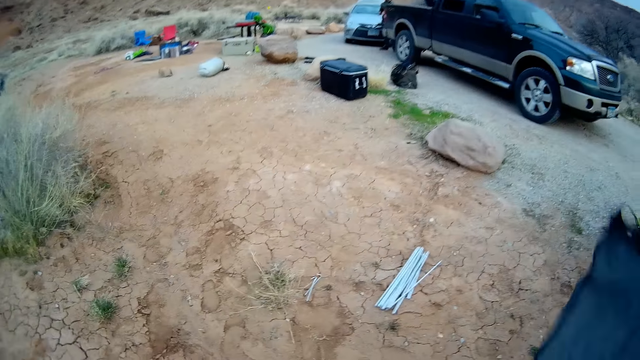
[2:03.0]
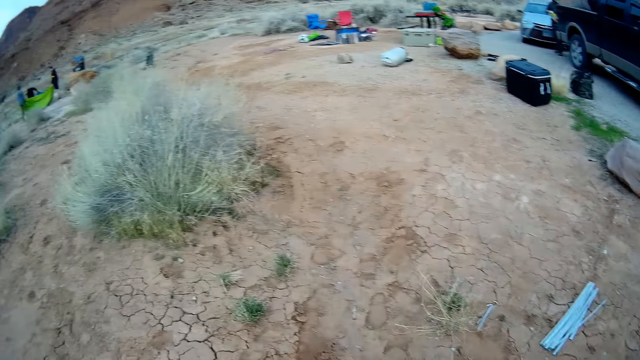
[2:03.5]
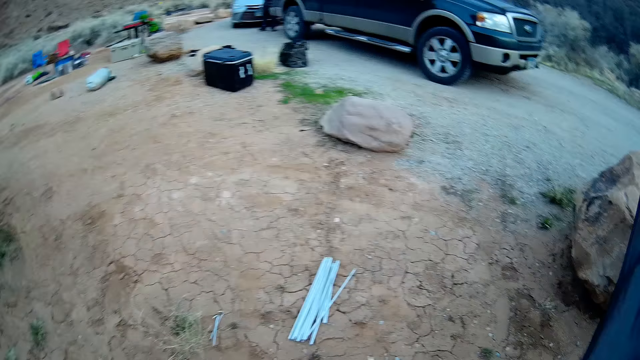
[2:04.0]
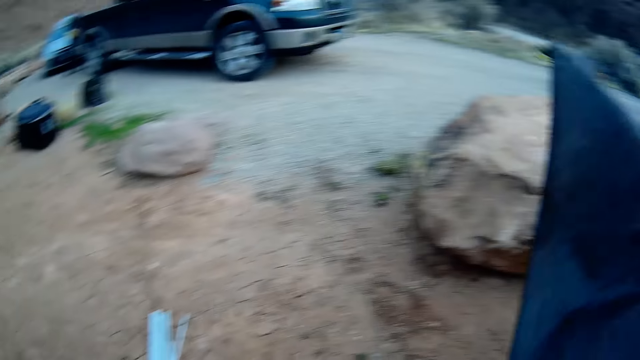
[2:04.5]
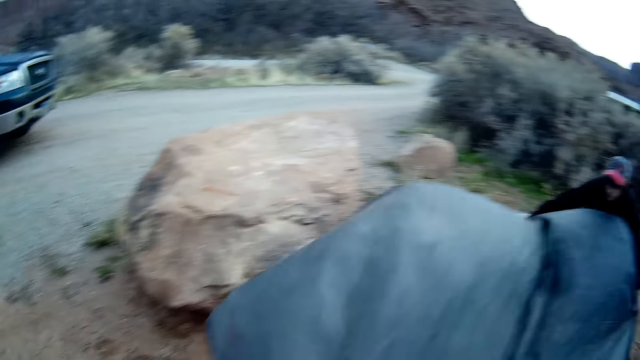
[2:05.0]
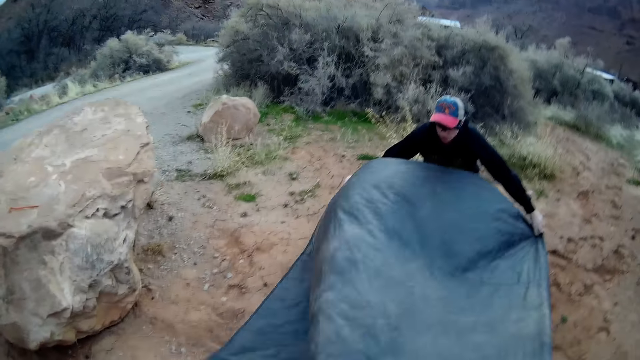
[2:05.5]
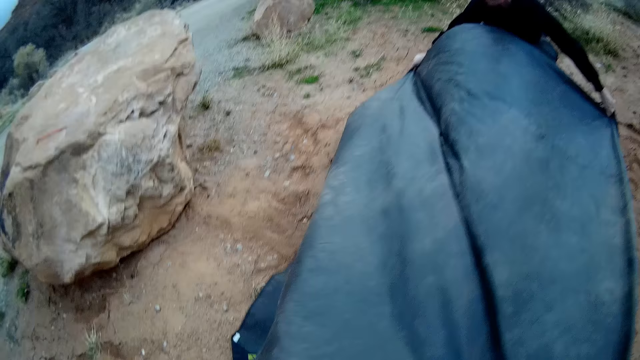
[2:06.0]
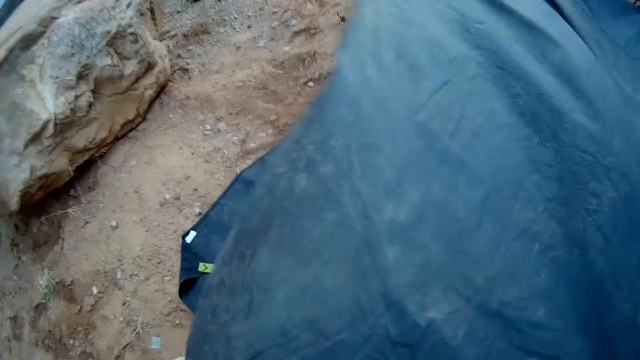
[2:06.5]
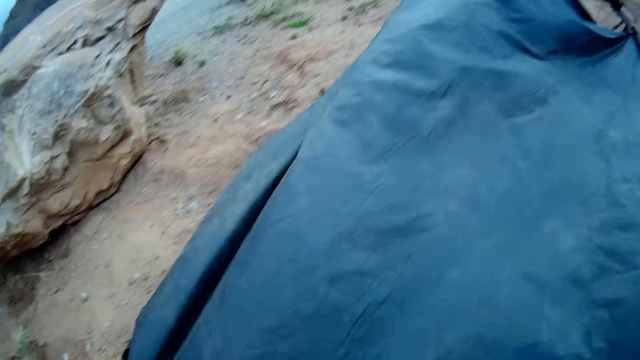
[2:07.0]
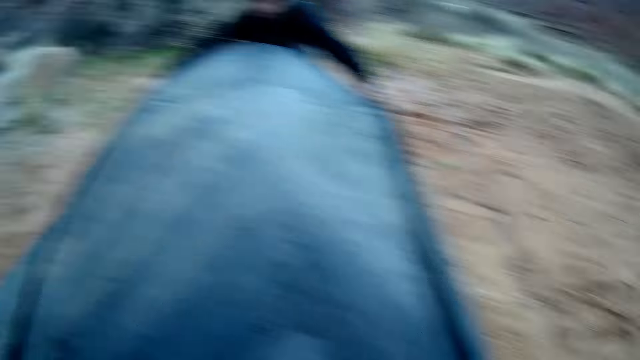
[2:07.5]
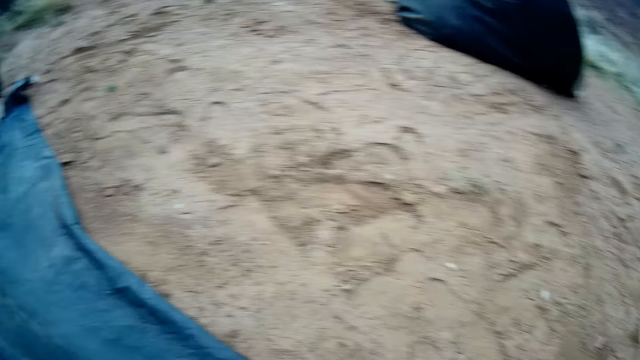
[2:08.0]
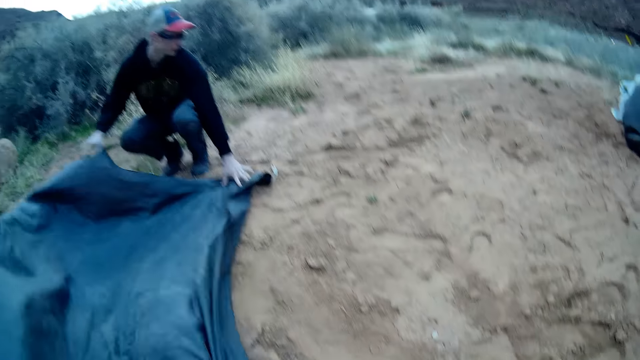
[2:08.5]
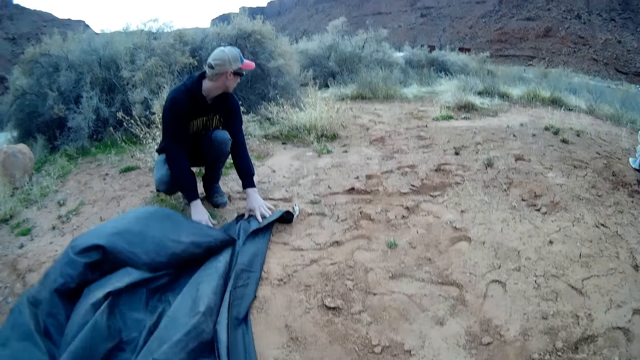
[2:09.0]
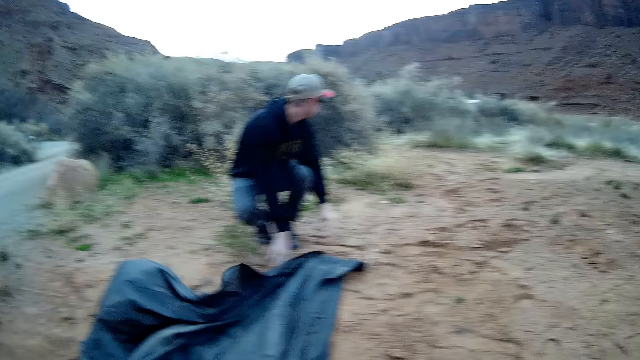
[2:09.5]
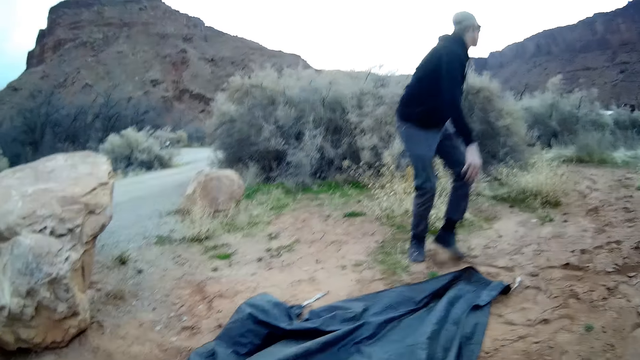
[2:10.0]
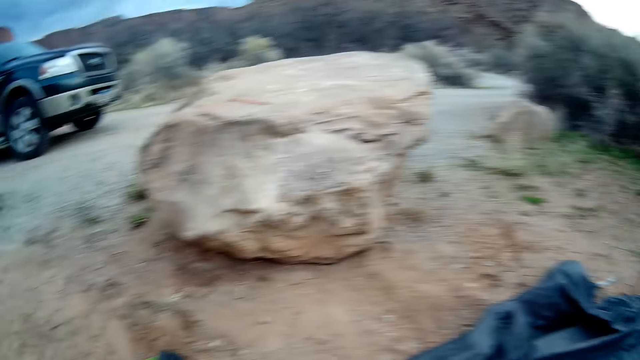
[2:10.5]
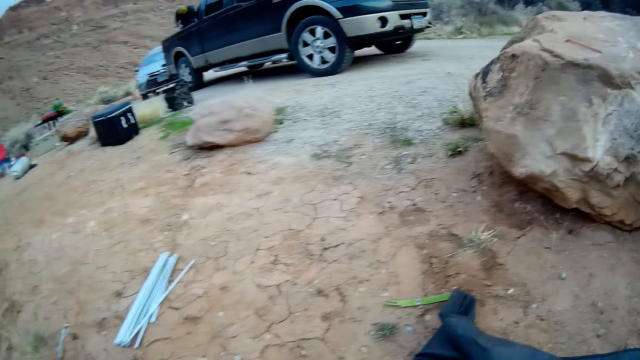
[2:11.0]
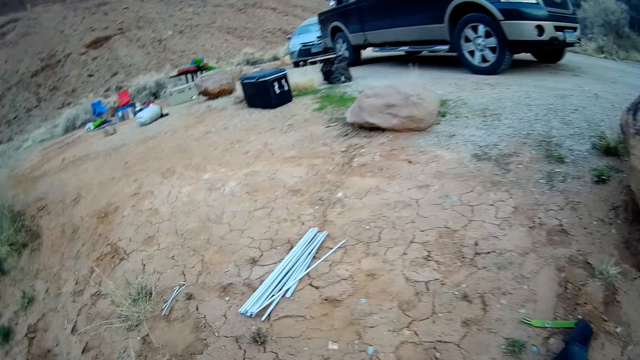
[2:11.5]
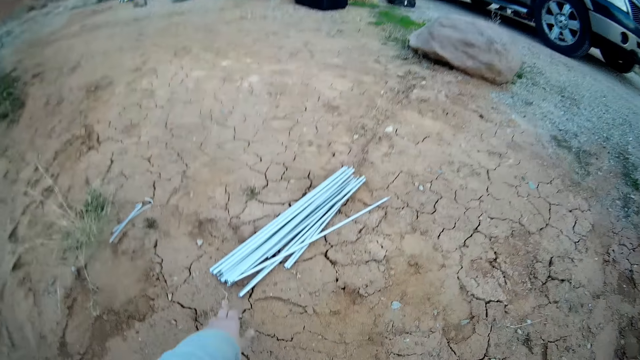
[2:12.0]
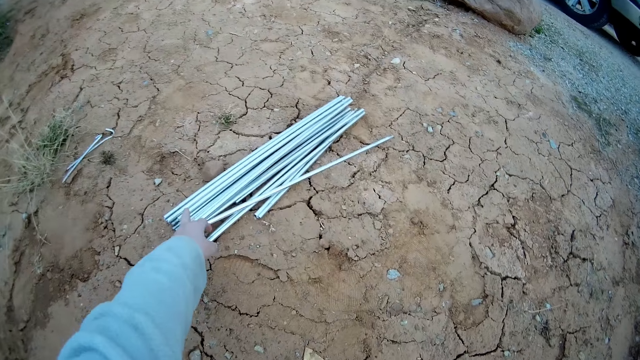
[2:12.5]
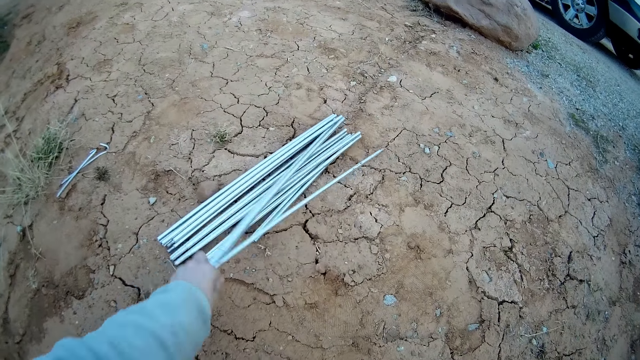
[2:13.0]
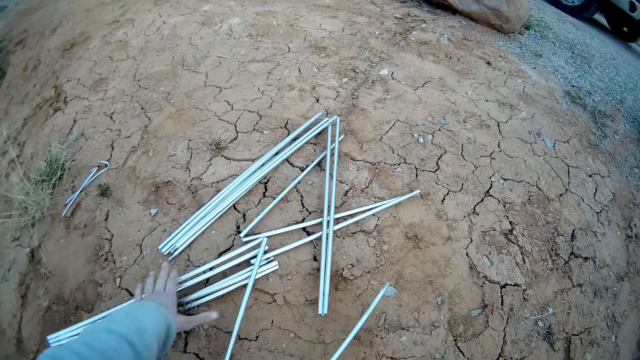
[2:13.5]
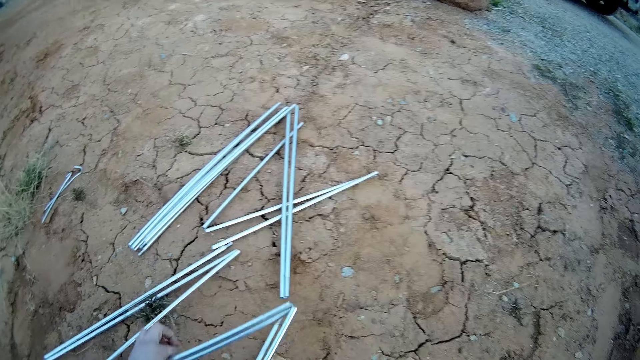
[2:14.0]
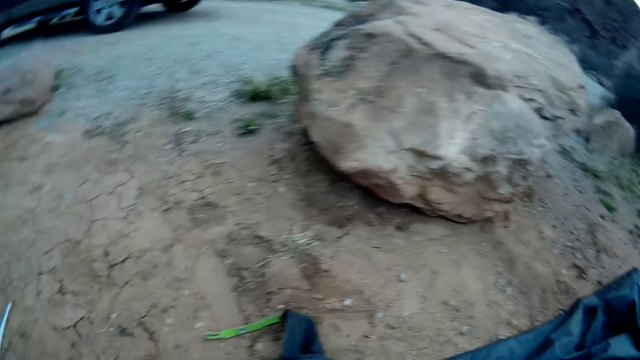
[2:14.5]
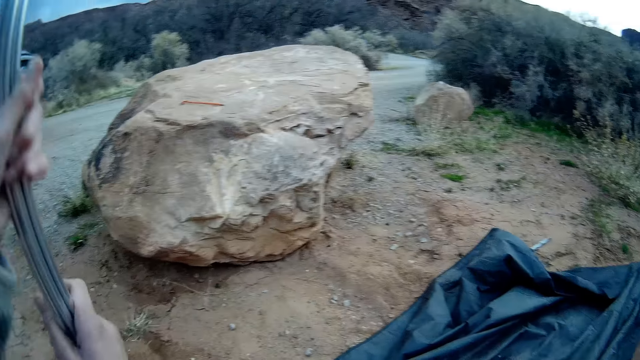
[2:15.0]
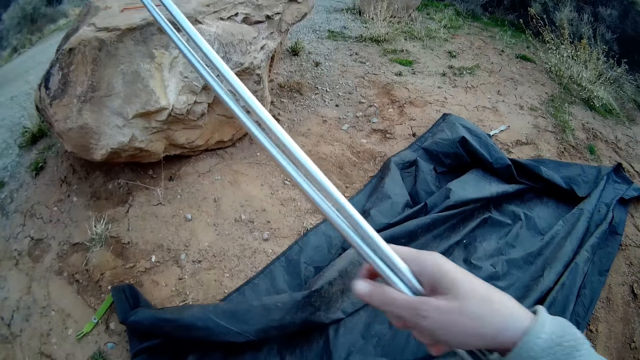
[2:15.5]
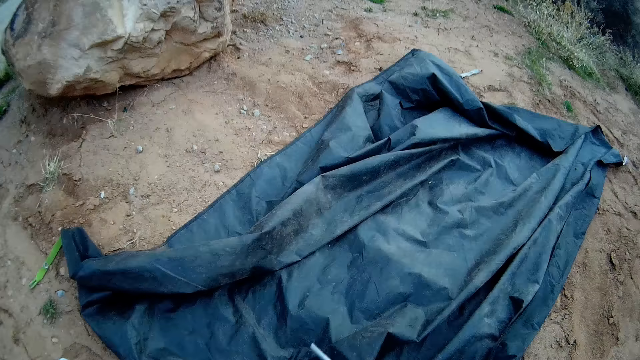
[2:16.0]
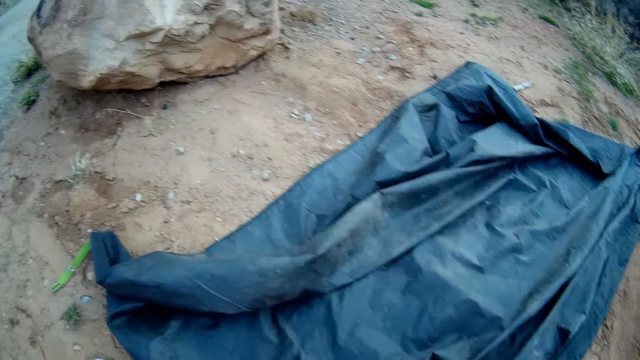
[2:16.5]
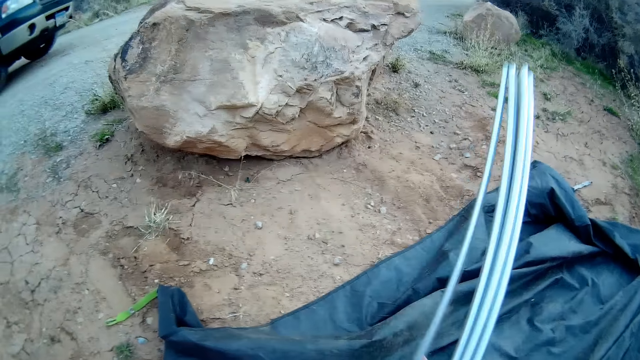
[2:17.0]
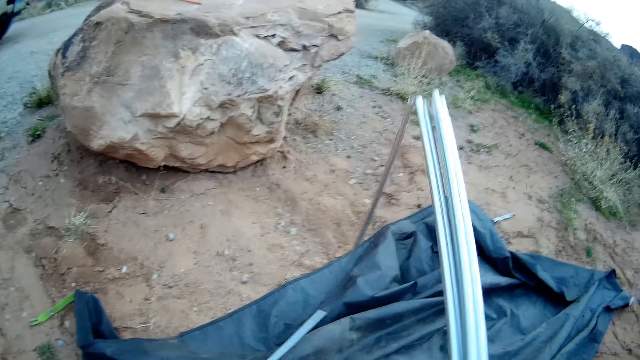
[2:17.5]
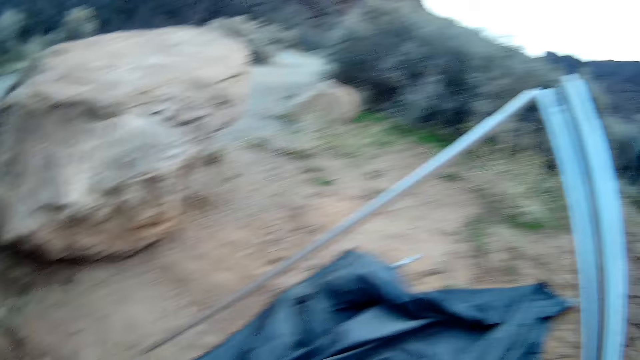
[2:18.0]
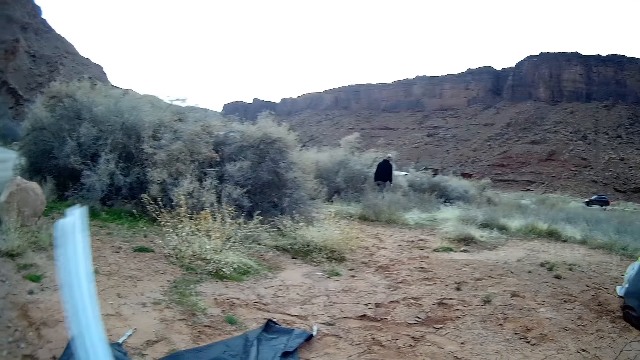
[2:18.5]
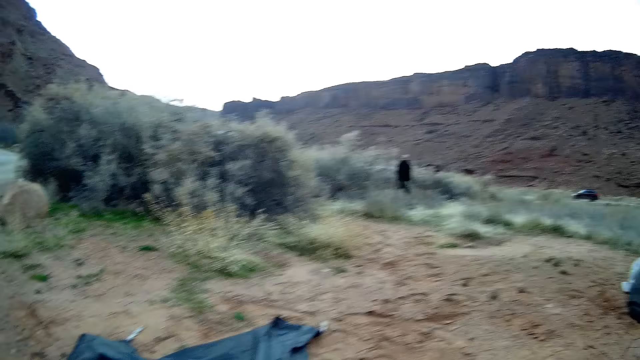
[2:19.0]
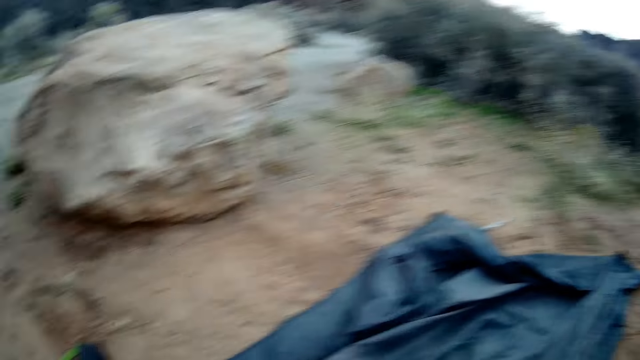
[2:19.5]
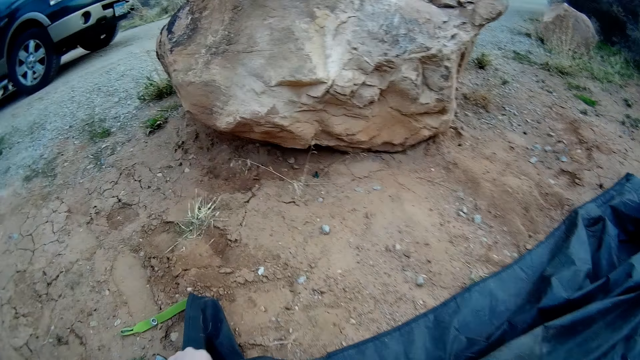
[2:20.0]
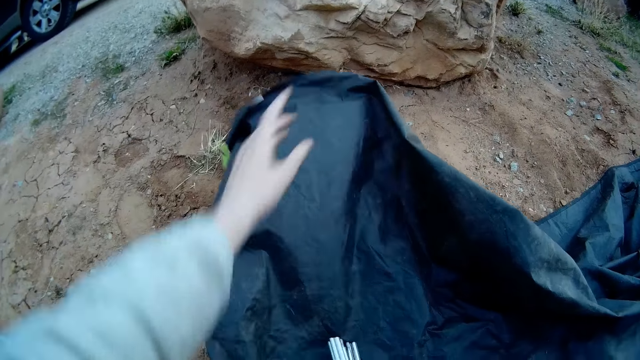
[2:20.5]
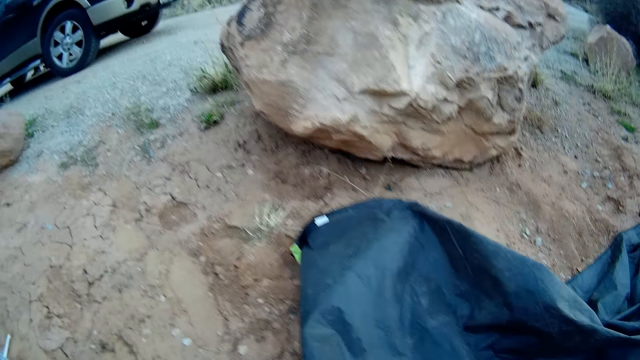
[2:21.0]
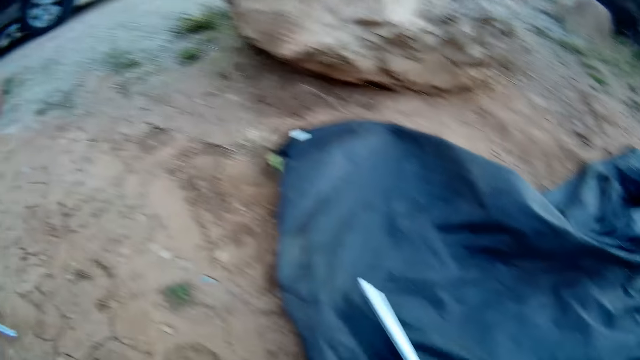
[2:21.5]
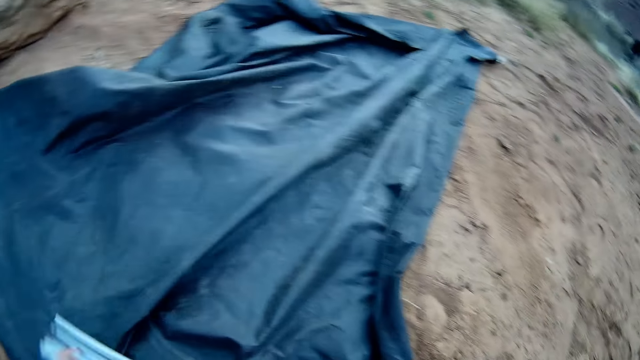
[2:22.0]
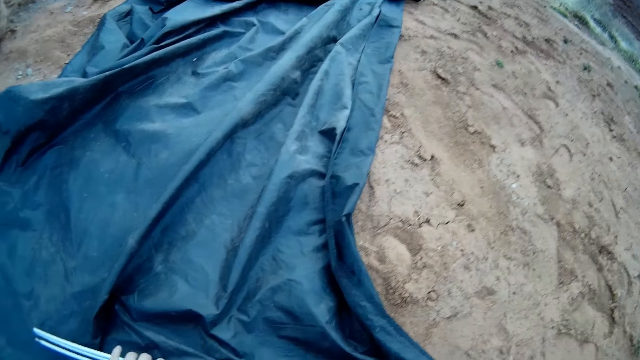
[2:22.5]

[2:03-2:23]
The camera wearer and the man lay the cover tarp on the ground with both hands. The man walks away from the cover tarp. The camera wearer moves a rod or metal from a pile of rods on the ground with his hand. He picks several rods from the ground with his hand and holds the metal with his hands. The man walks on the ground. The camera wearer stands on the ground, pulls the polythene paper on the ground, and stands on the ground.
